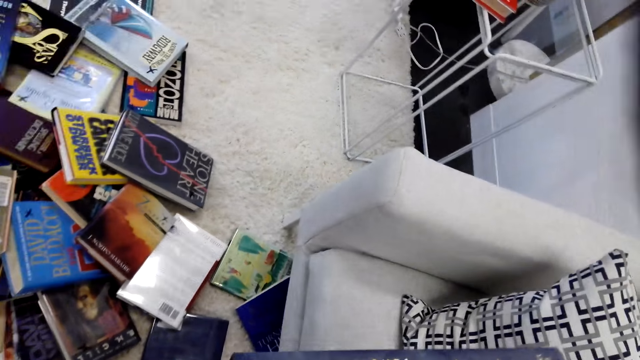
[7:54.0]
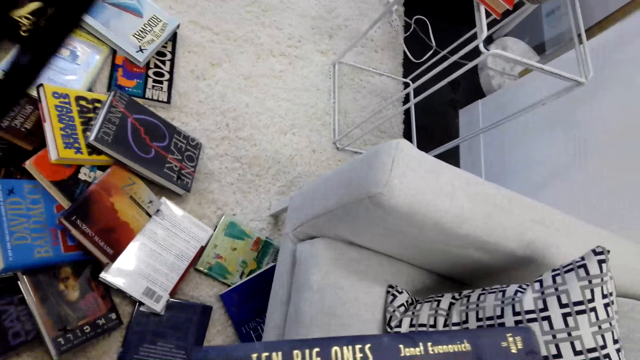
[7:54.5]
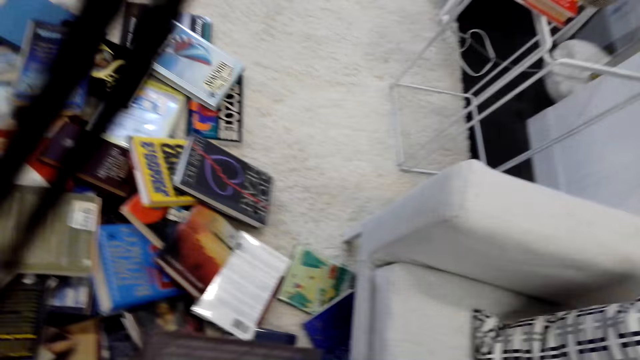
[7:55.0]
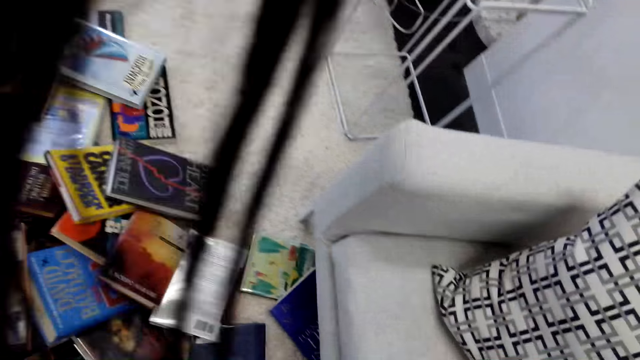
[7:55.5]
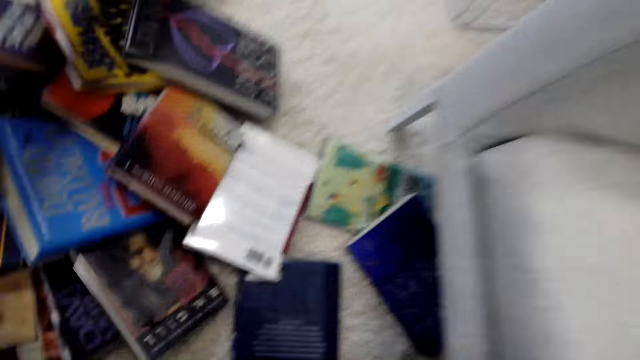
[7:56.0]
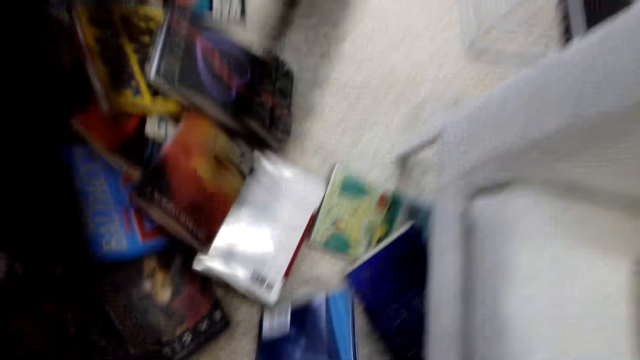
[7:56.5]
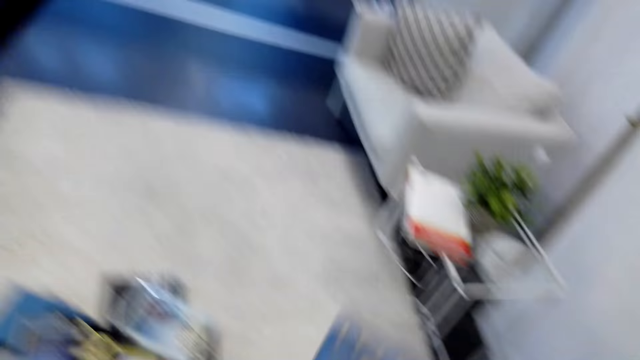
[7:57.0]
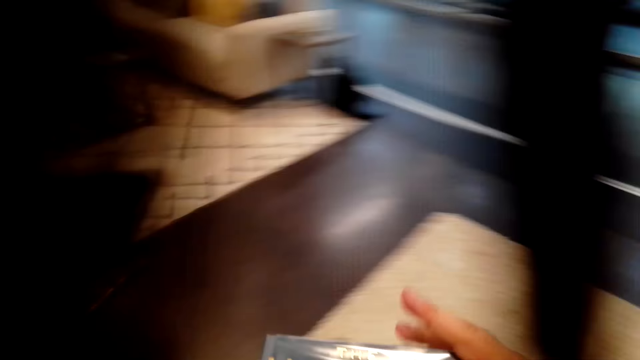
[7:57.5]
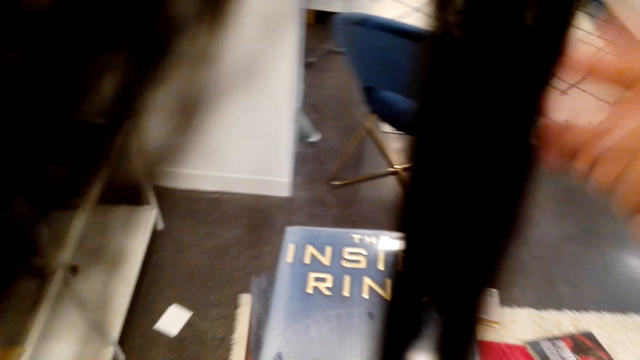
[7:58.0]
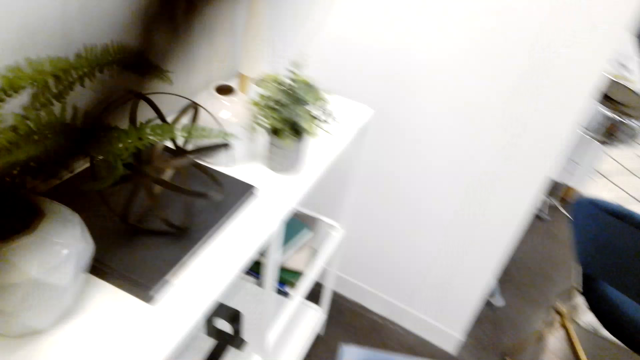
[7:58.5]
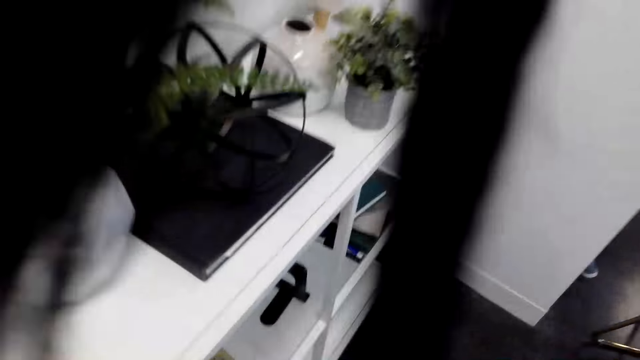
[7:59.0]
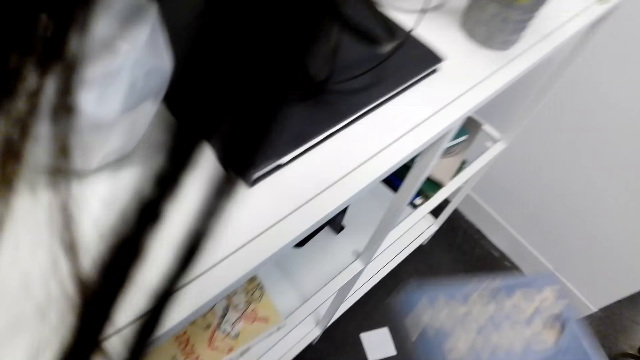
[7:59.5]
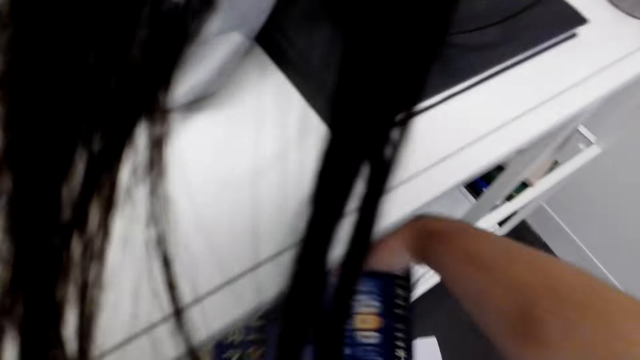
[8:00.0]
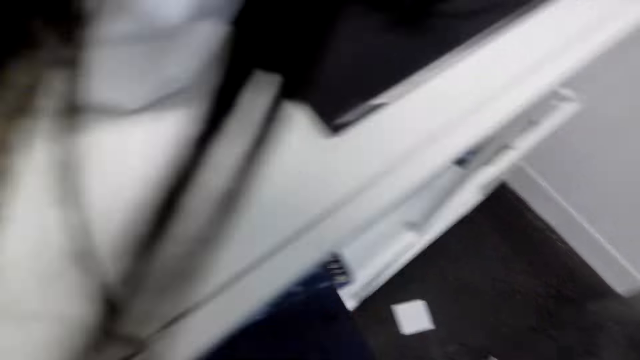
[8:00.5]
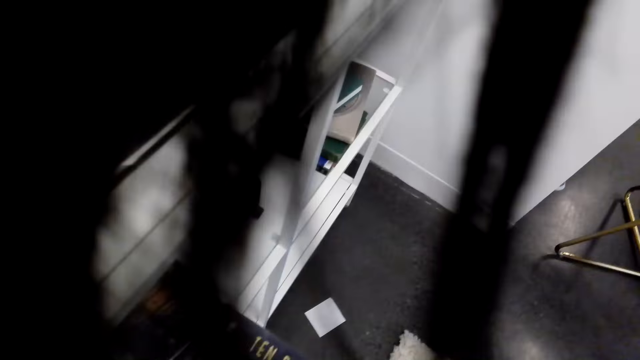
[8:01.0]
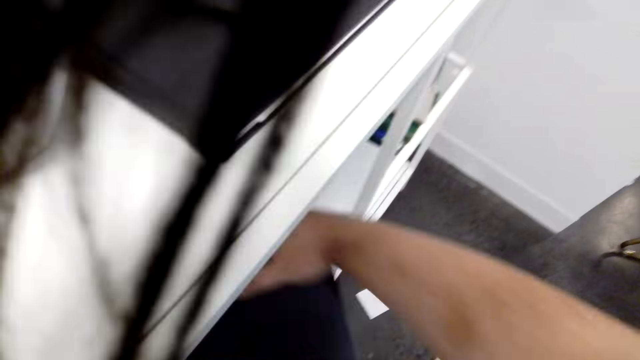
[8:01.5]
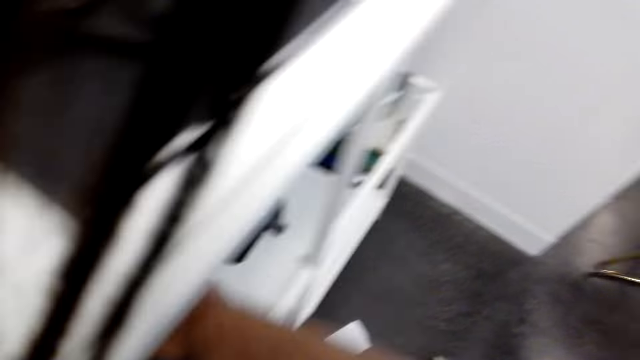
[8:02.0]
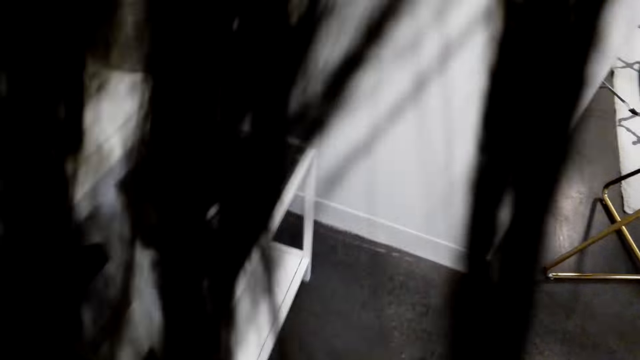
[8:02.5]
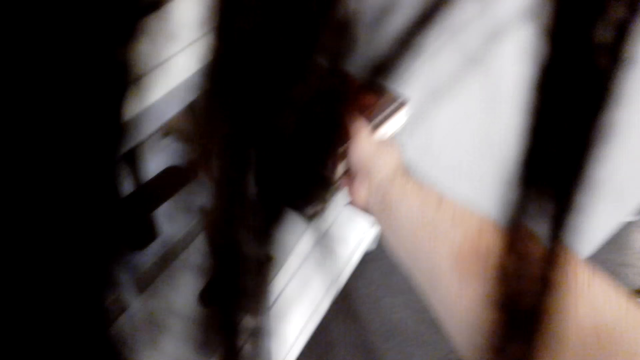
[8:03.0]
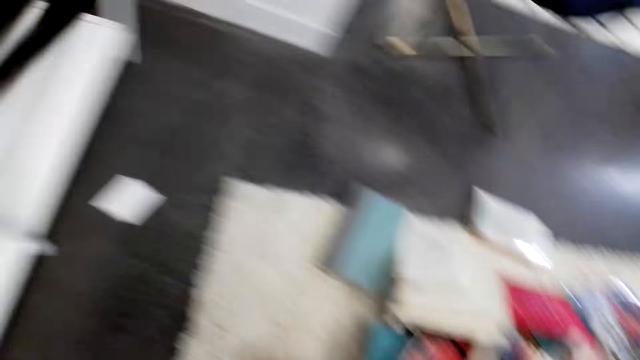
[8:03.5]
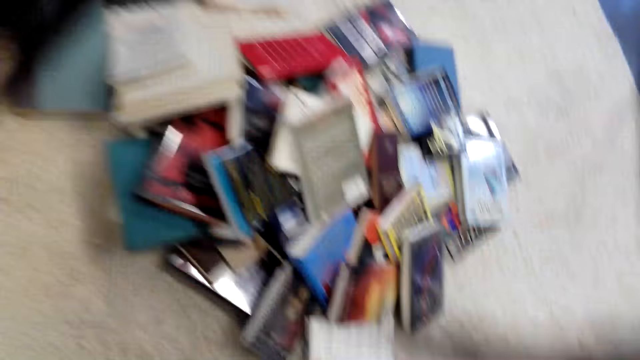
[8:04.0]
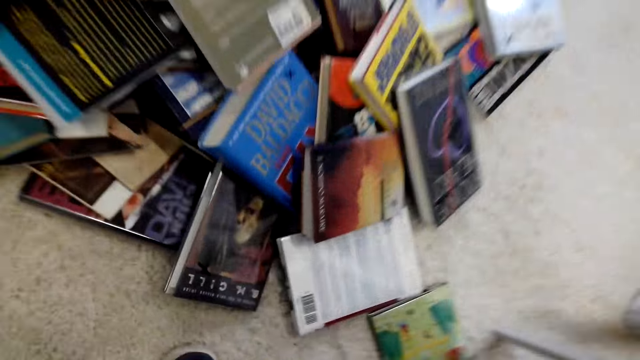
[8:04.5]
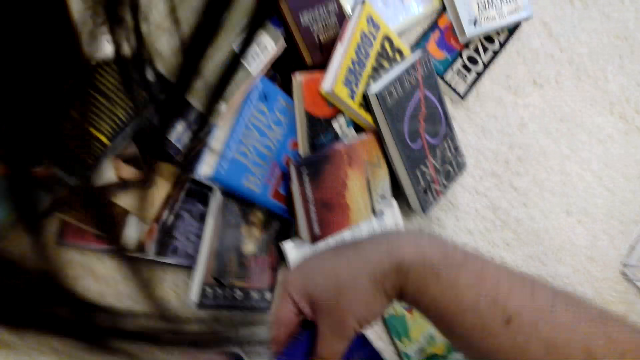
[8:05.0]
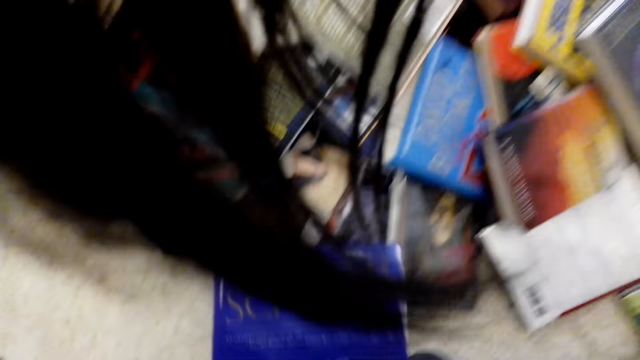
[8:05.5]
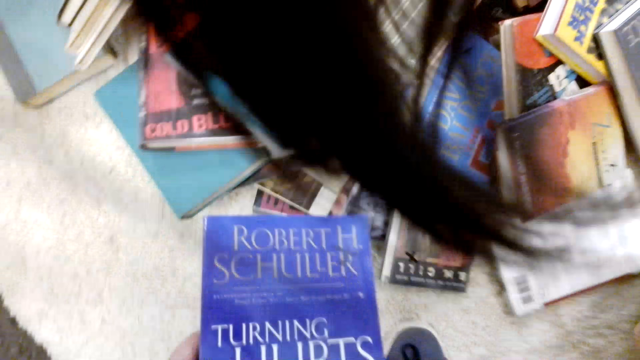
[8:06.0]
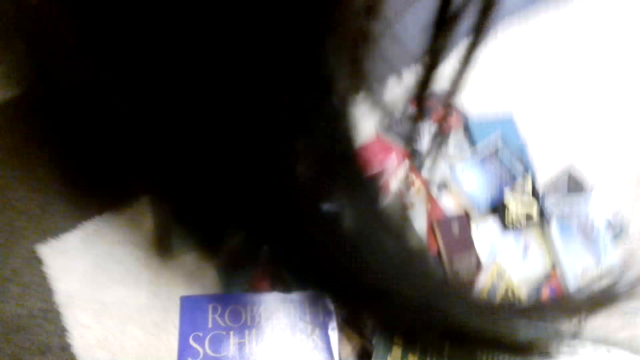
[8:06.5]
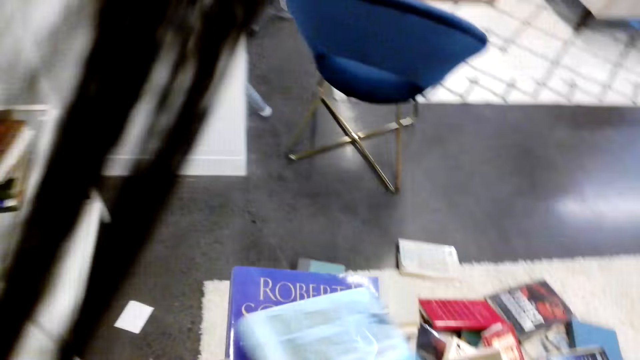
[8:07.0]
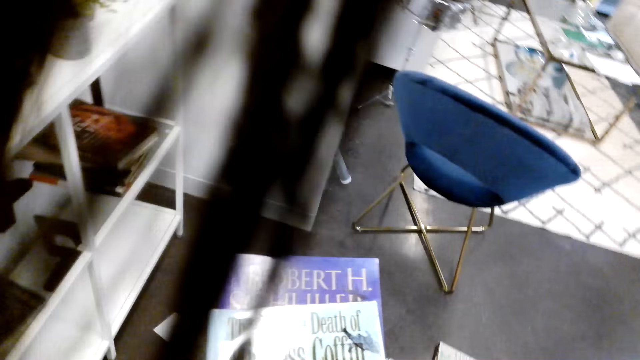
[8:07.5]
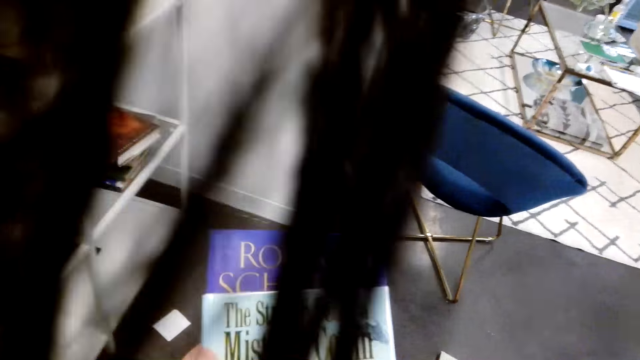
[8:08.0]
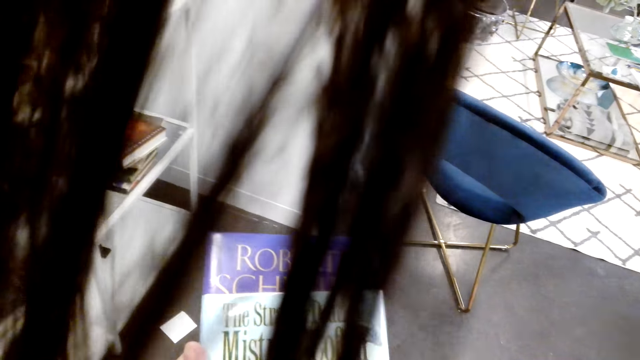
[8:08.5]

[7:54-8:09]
The camera wearer puts the book in a bookshelf. They pick up some books.

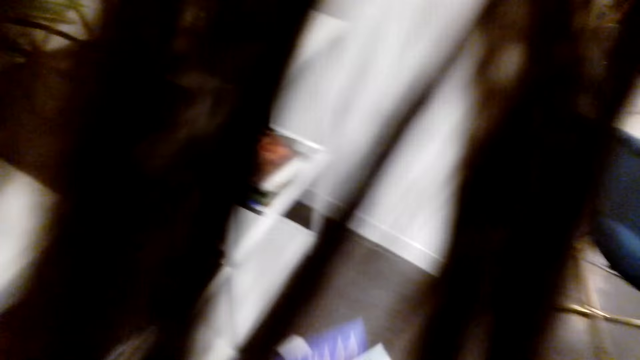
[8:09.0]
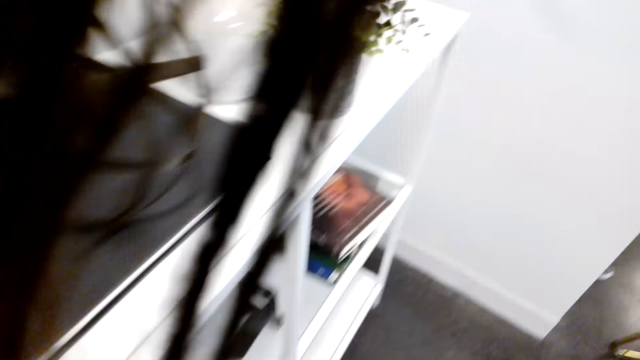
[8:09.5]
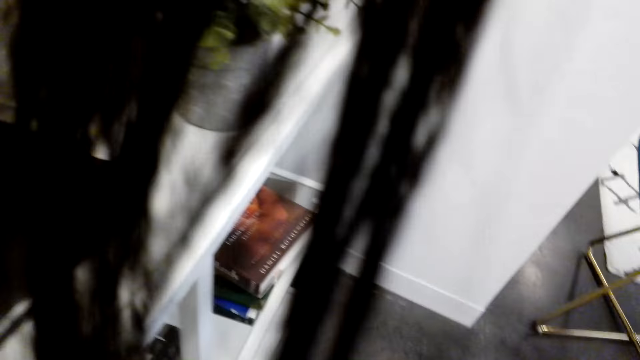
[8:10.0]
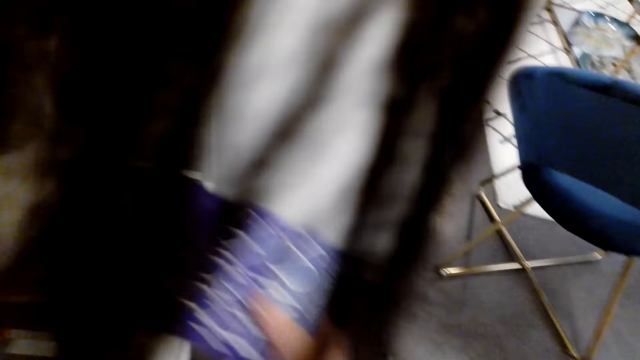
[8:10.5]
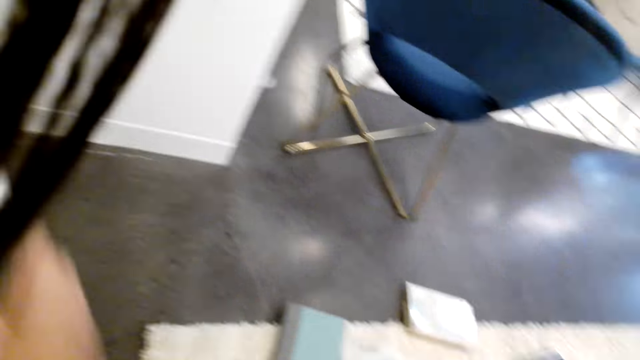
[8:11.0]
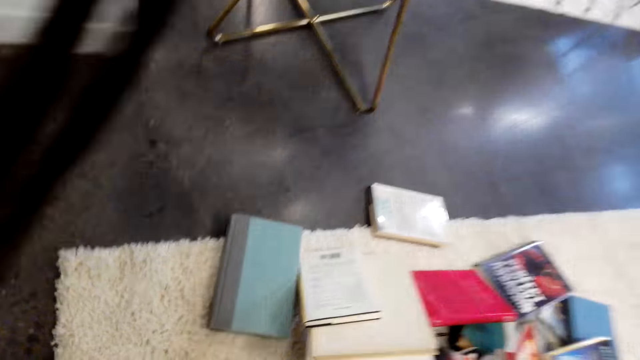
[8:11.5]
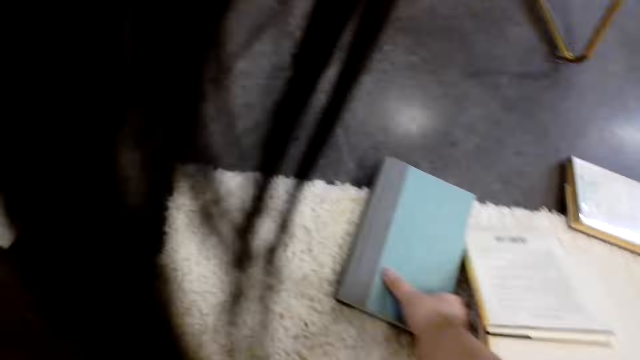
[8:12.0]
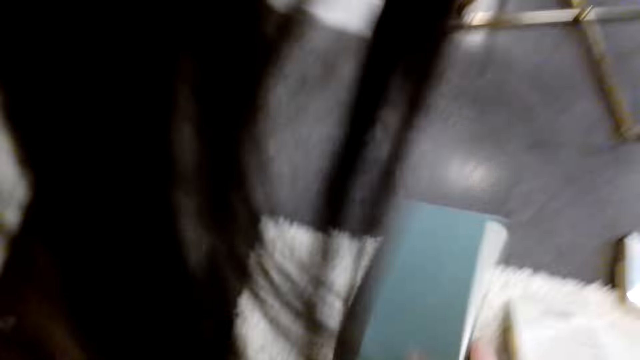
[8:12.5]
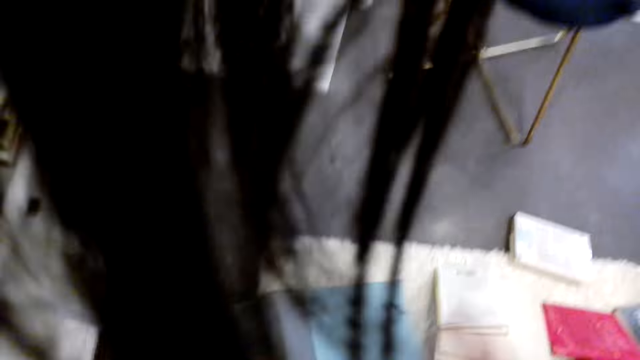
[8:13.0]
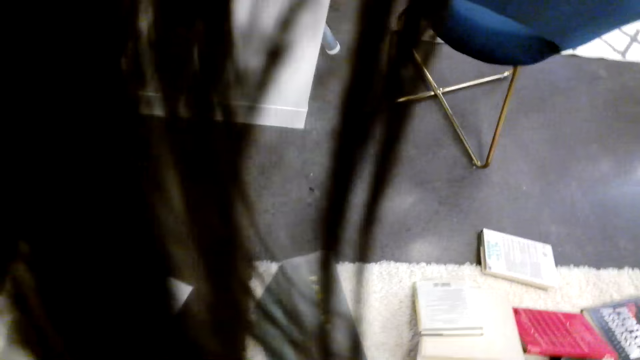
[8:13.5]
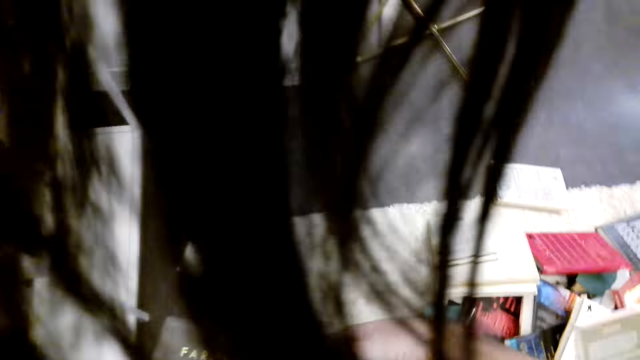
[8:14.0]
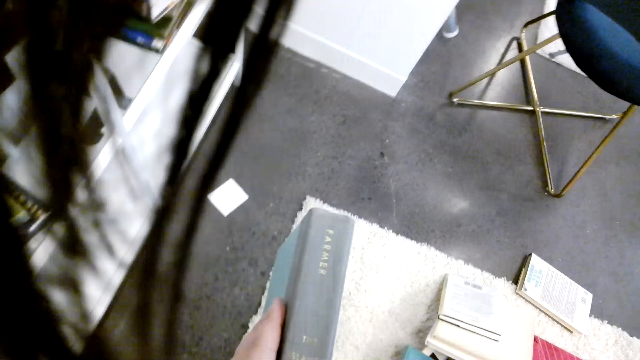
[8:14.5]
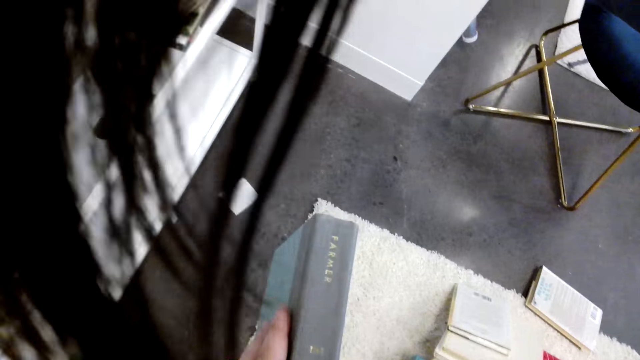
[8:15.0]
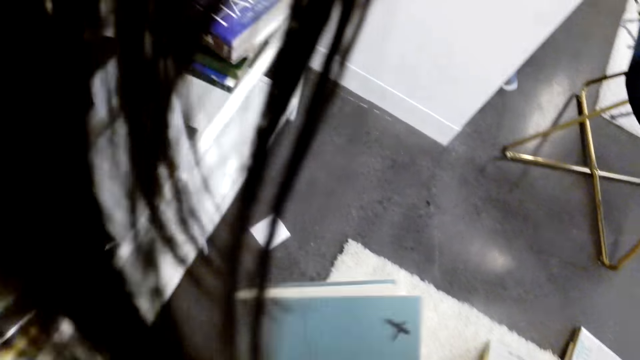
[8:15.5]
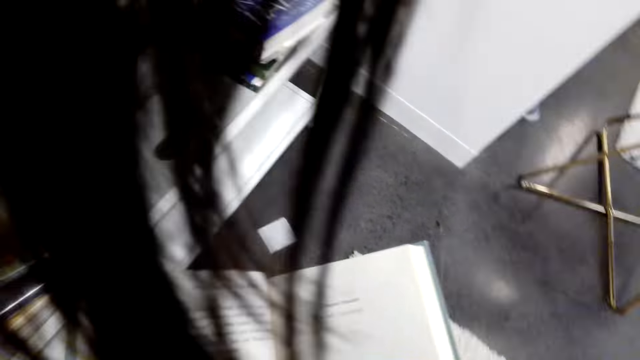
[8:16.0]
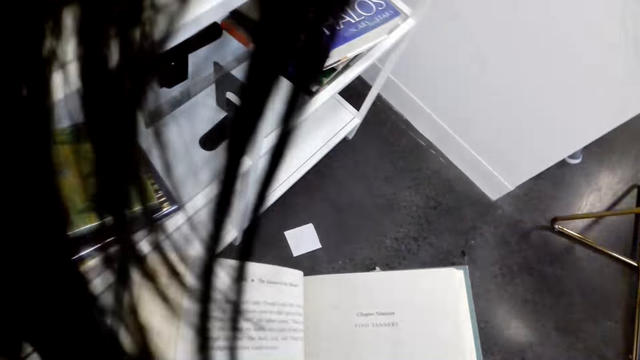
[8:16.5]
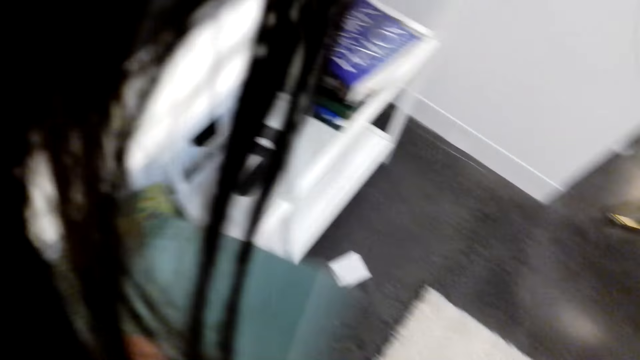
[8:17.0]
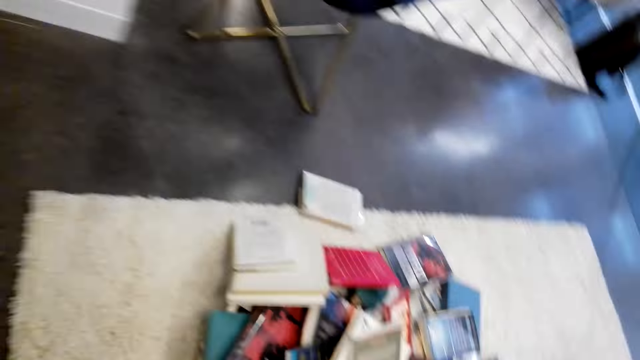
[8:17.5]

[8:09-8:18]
The camera wearer puts the book in a bookshelf. They pick up some books. They look at the book.
